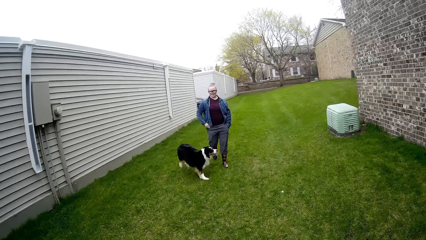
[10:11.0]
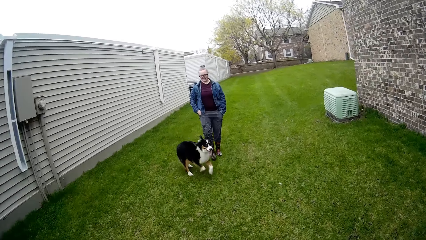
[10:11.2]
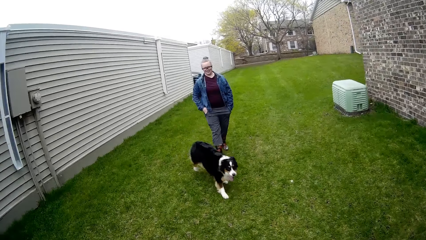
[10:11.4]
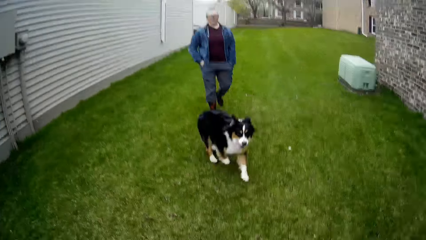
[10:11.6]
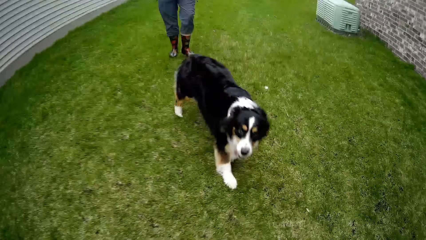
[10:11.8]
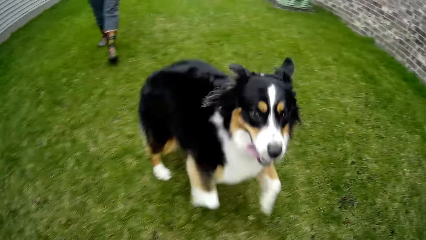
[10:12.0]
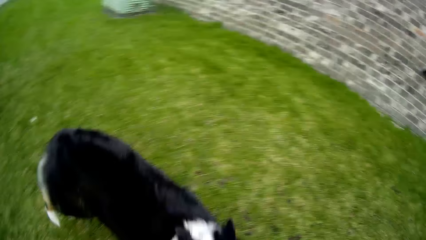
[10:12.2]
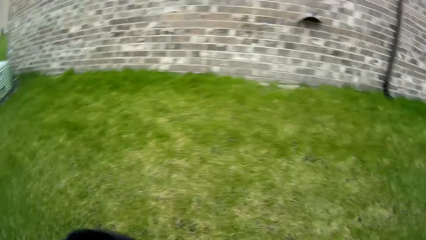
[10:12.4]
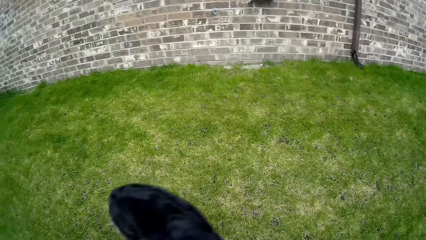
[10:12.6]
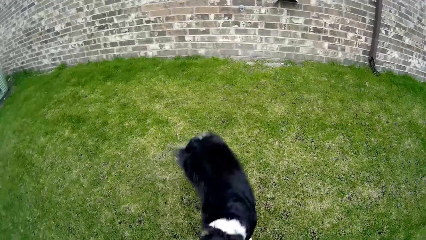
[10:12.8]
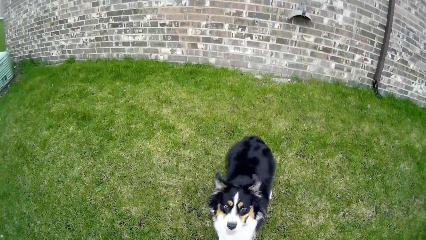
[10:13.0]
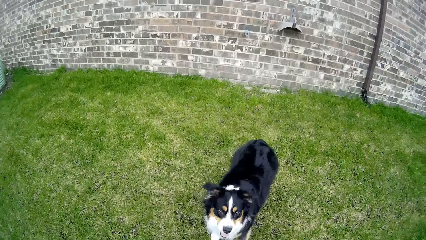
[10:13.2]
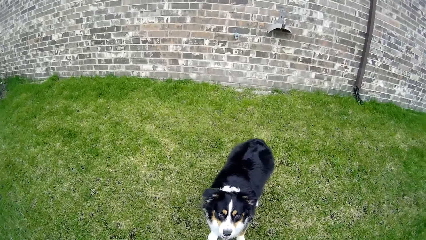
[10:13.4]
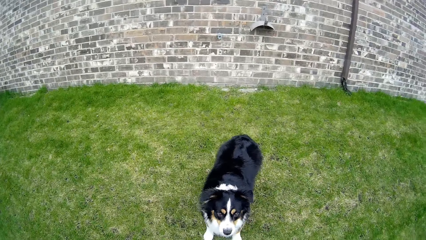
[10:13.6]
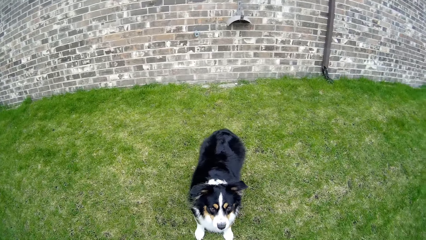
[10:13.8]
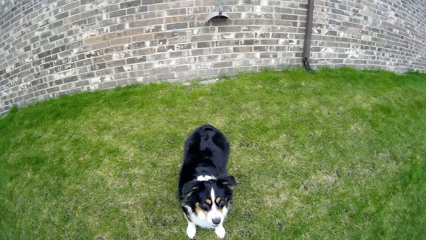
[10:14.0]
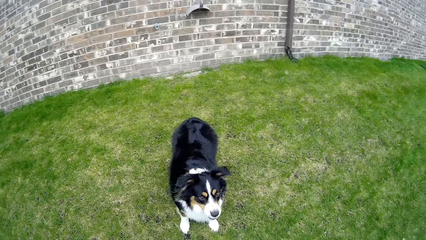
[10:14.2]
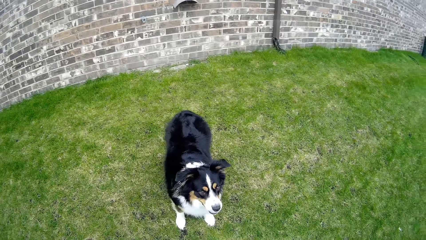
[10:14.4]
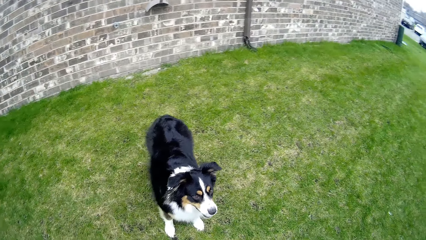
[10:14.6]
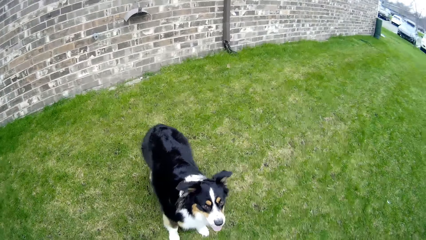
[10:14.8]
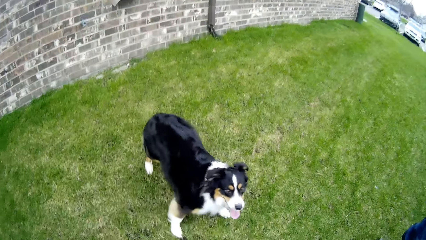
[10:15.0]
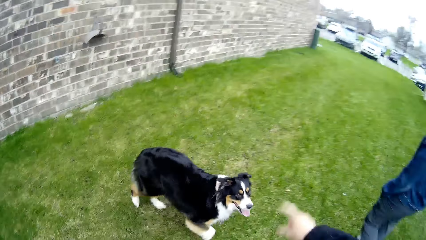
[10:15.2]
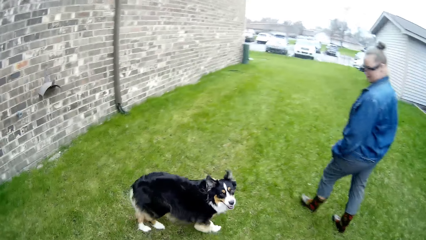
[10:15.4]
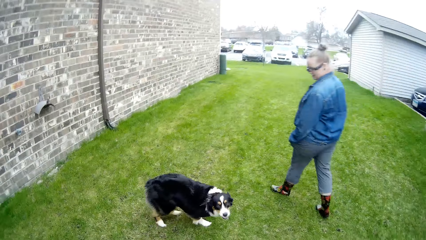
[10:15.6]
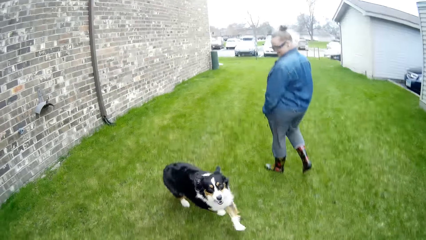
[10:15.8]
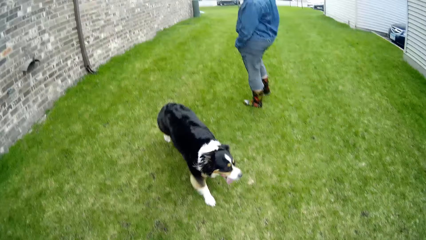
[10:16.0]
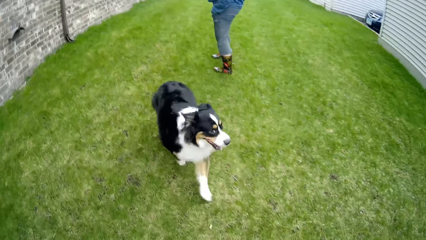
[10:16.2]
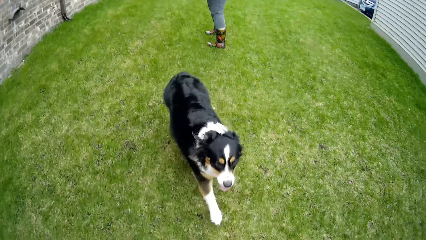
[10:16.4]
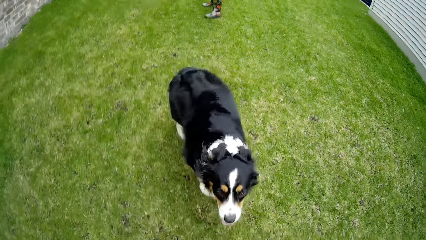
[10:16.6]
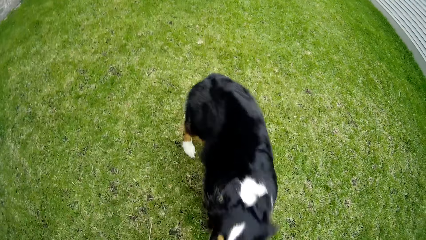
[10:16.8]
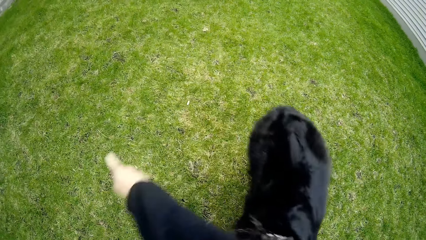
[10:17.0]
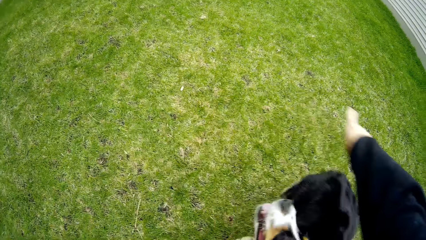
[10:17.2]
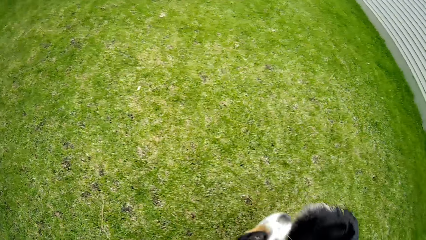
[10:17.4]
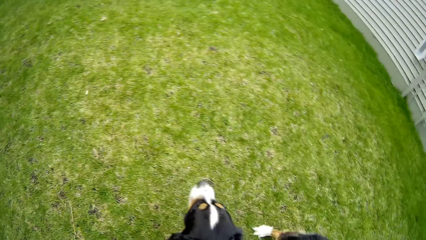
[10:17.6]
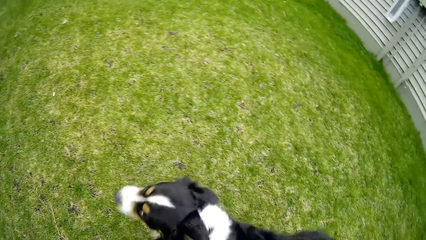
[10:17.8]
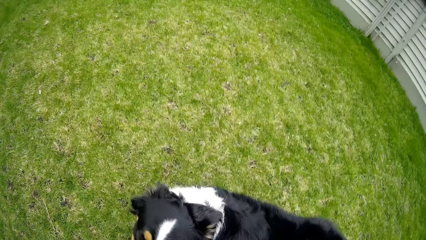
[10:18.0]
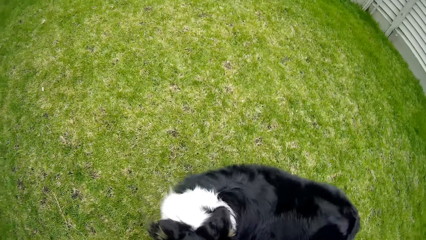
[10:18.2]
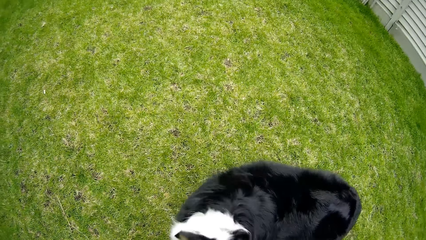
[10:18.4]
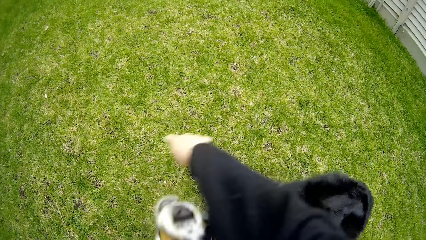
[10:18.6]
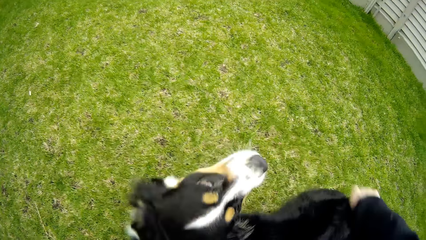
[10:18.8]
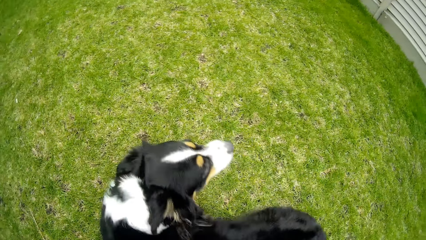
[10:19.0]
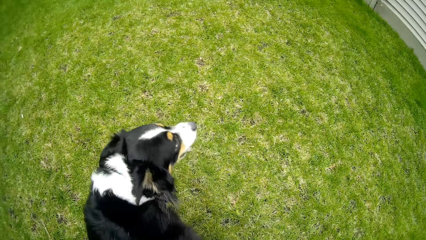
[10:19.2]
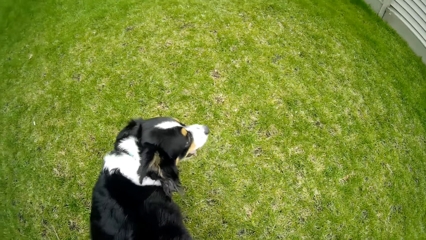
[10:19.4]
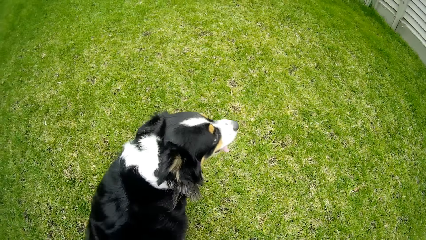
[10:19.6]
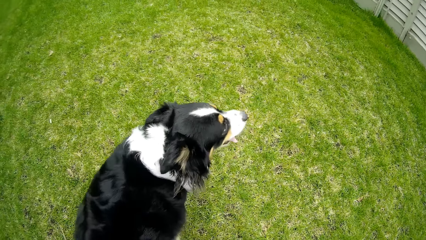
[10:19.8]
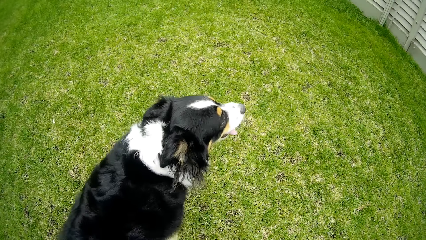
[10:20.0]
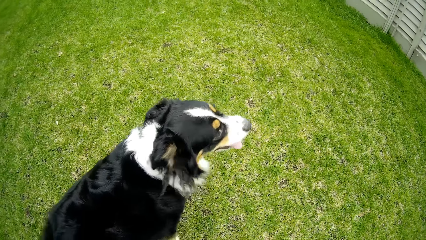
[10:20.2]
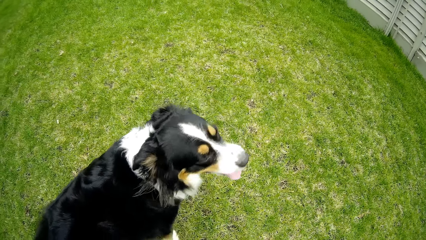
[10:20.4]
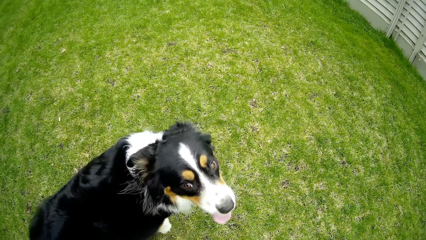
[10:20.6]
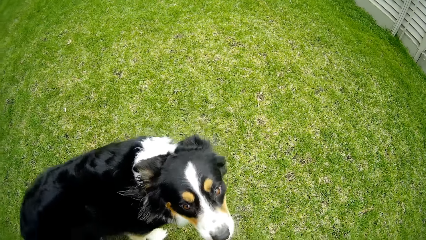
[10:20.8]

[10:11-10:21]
The camera wearer talks to the dog. They interact with the dog.

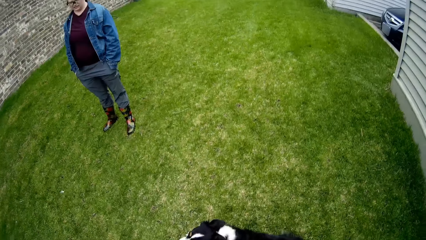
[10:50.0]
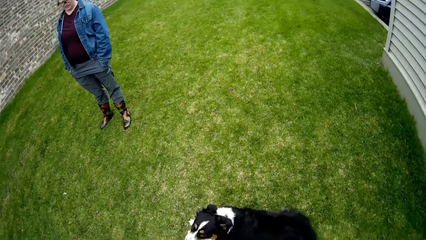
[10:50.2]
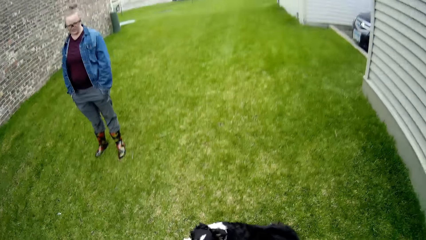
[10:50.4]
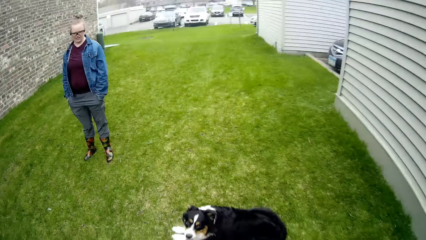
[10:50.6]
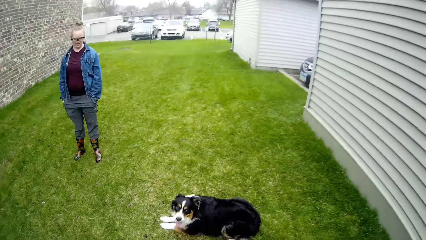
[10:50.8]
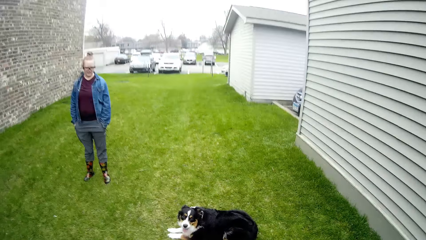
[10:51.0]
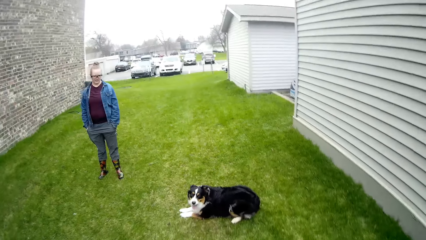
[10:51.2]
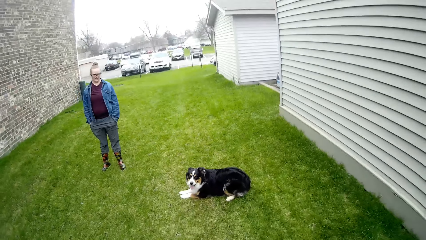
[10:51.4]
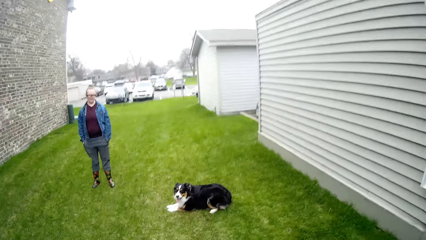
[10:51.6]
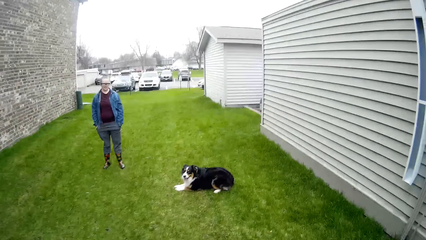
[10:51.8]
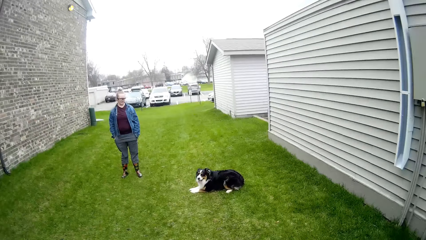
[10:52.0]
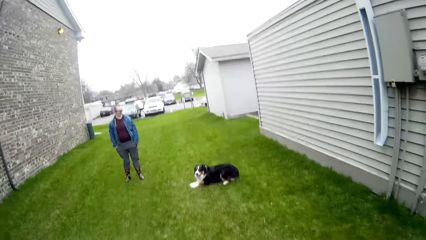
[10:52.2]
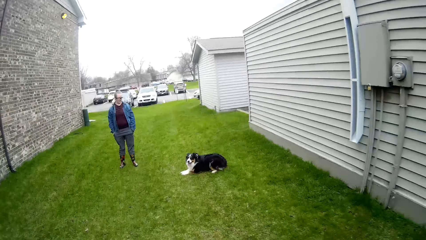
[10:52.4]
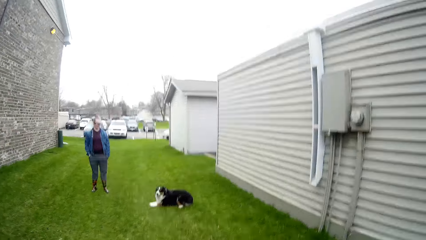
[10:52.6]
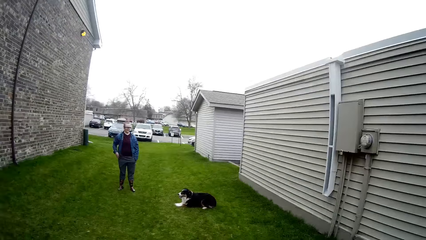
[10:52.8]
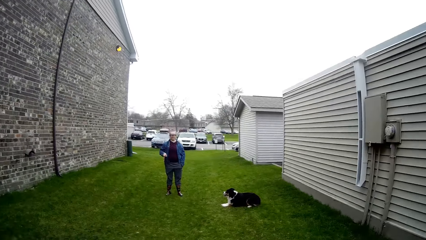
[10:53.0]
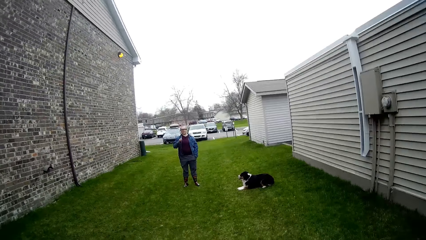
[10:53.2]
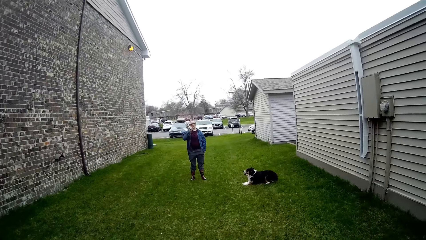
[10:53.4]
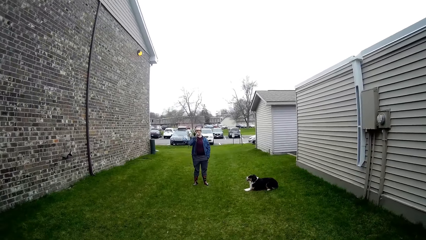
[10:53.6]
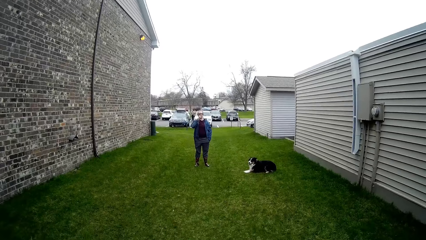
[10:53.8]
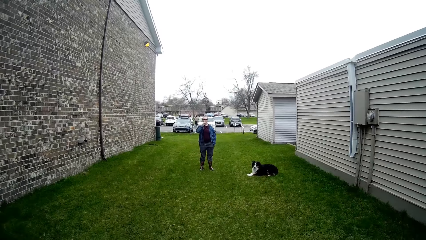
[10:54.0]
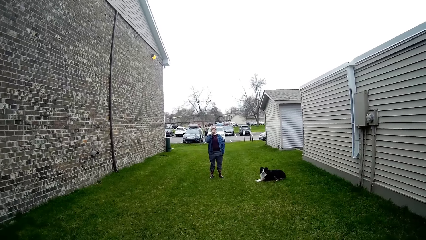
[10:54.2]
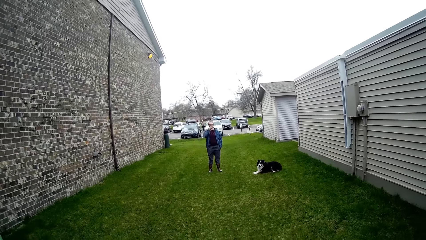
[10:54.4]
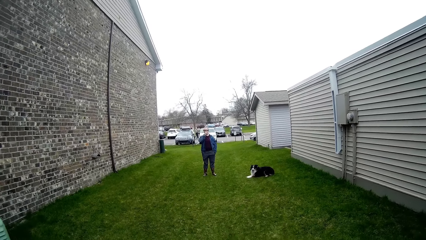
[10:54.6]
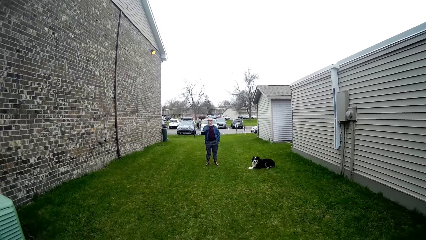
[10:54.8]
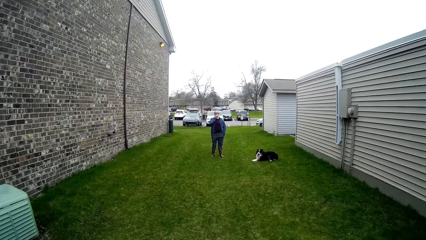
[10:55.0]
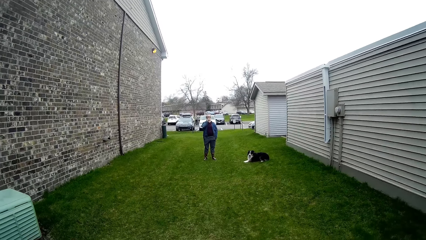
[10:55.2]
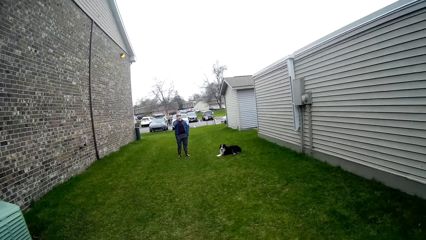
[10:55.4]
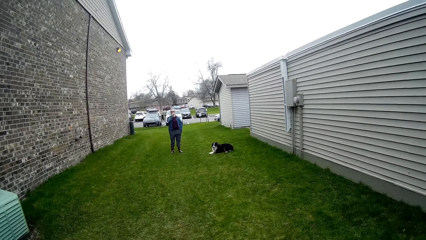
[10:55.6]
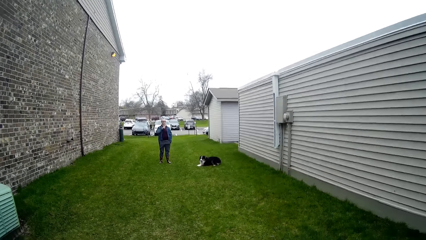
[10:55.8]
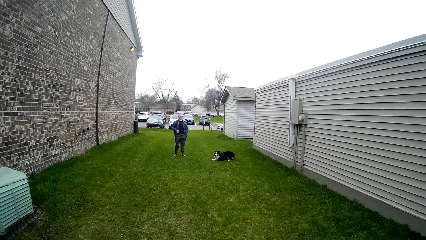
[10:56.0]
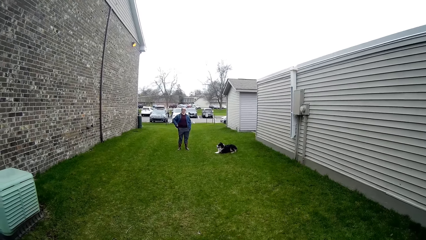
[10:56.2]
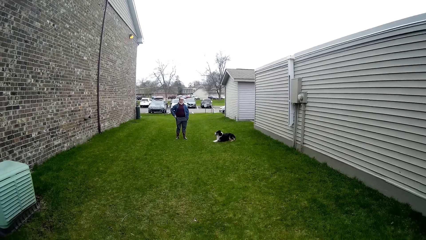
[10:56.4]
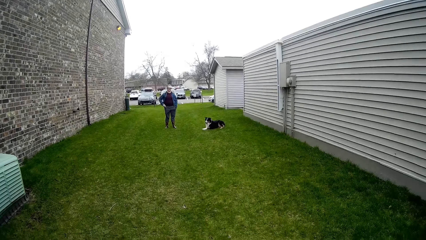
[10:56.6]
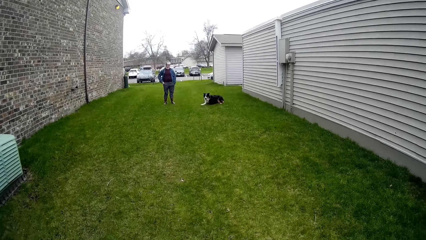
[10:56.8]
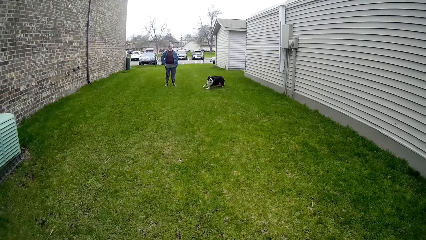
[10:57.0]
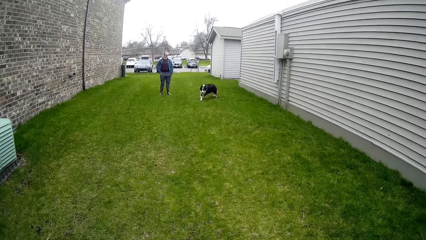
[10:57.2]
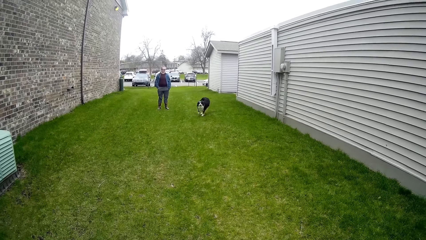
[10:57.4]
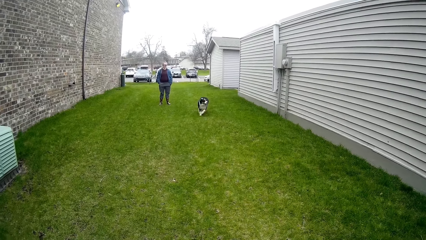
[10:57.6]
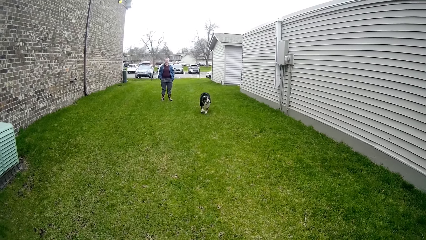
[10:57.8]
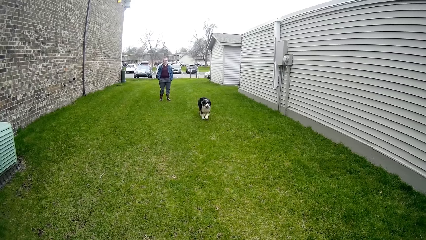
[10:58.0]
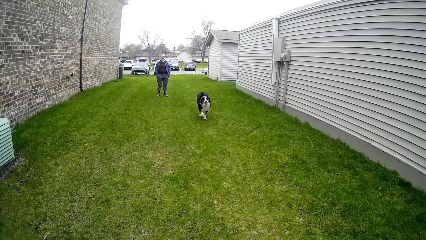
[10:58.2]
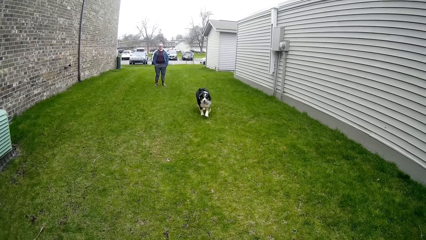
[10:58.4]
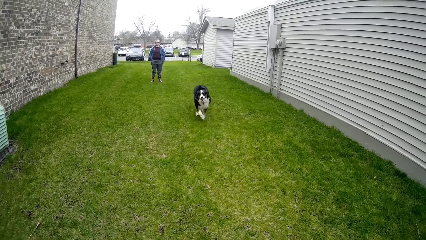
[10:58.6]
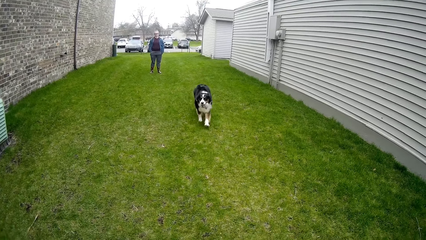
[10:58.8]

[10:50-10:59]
The camera wearer walks around. They interact with the dog and talk to the dog.
